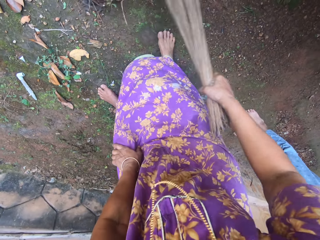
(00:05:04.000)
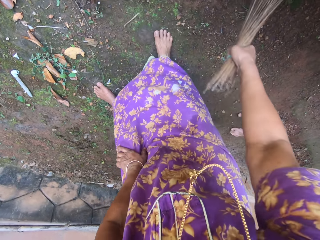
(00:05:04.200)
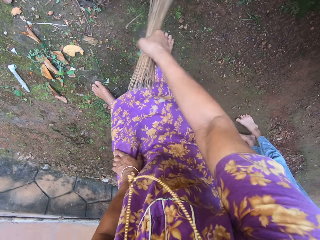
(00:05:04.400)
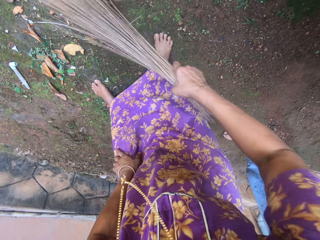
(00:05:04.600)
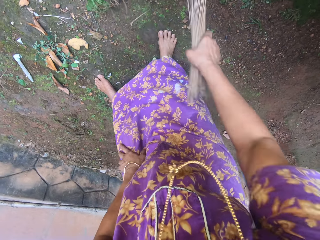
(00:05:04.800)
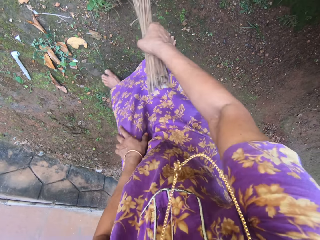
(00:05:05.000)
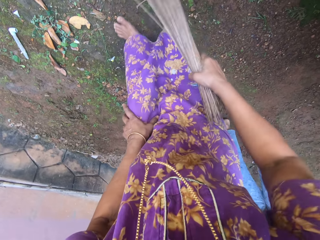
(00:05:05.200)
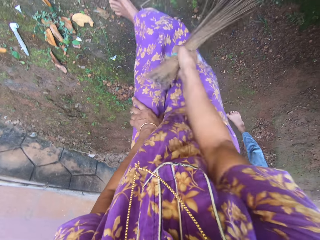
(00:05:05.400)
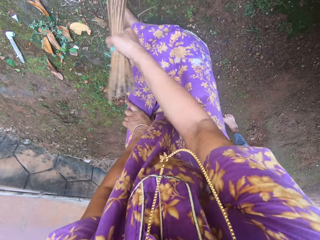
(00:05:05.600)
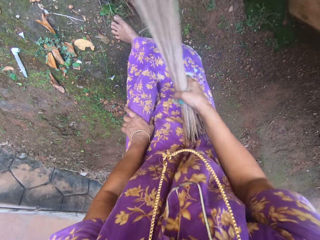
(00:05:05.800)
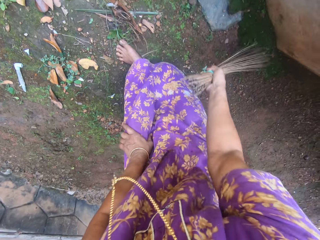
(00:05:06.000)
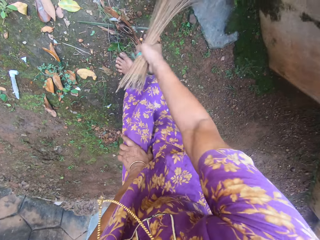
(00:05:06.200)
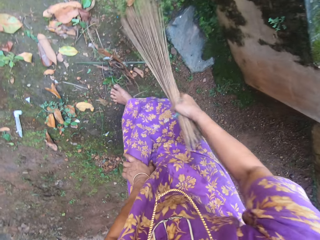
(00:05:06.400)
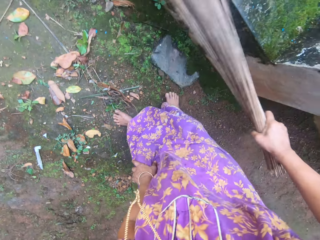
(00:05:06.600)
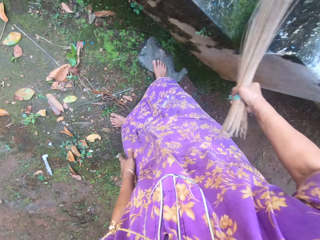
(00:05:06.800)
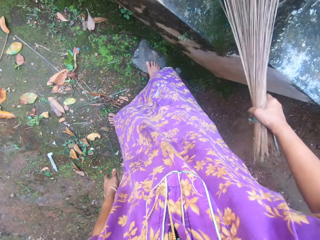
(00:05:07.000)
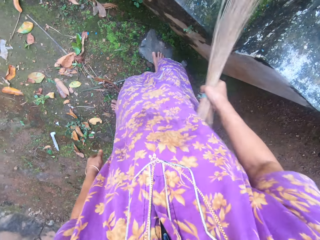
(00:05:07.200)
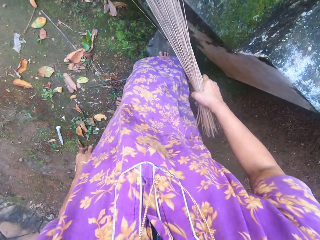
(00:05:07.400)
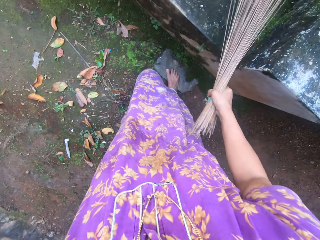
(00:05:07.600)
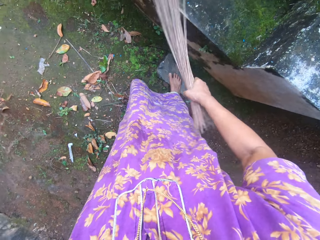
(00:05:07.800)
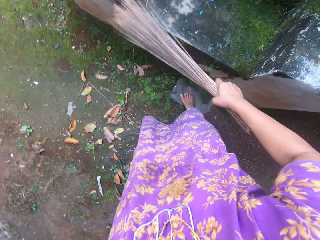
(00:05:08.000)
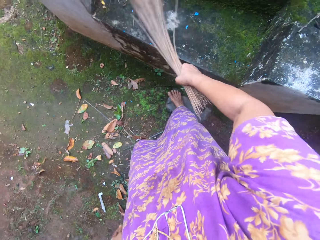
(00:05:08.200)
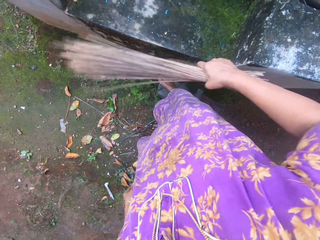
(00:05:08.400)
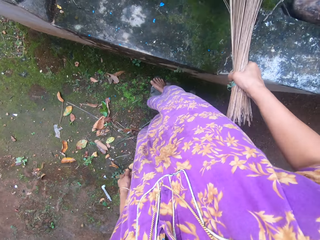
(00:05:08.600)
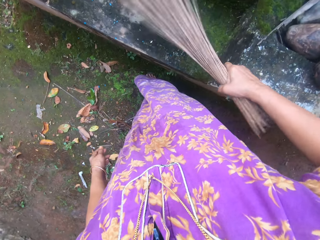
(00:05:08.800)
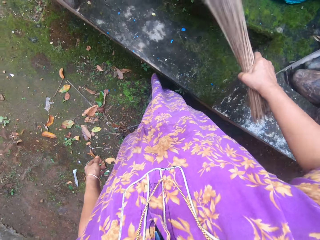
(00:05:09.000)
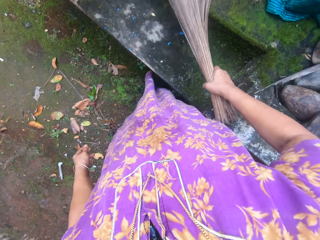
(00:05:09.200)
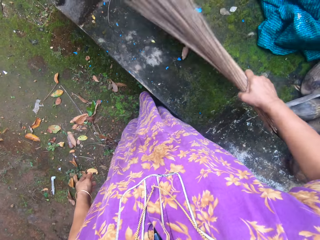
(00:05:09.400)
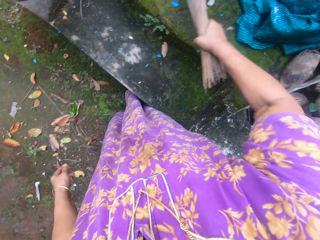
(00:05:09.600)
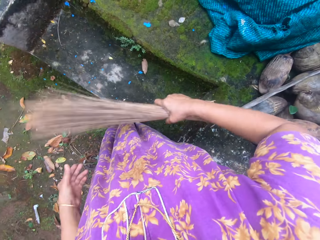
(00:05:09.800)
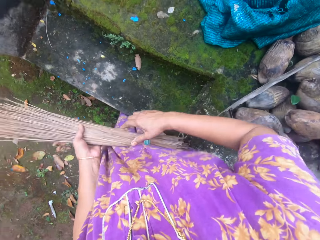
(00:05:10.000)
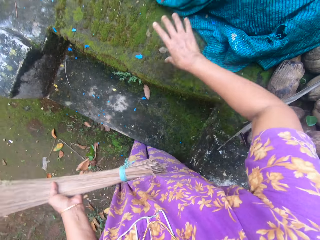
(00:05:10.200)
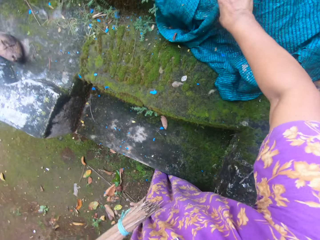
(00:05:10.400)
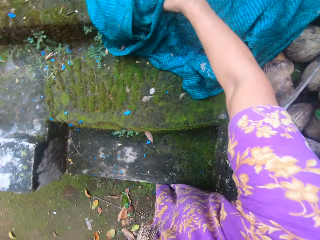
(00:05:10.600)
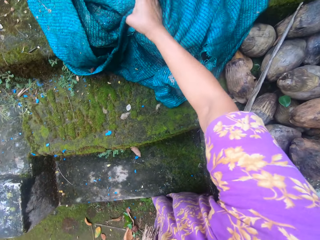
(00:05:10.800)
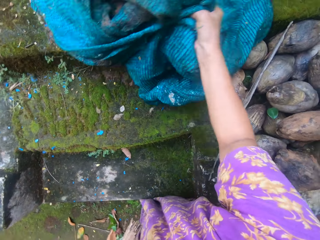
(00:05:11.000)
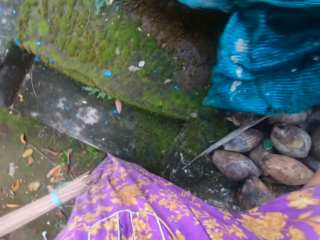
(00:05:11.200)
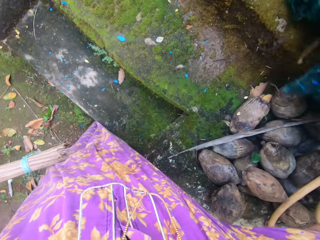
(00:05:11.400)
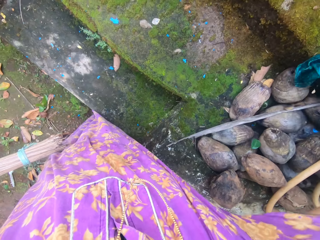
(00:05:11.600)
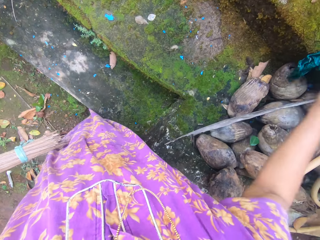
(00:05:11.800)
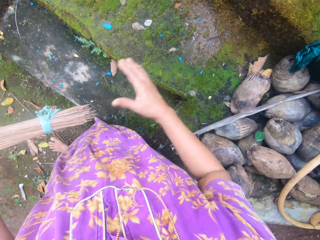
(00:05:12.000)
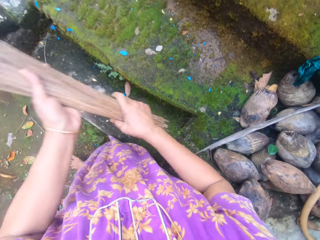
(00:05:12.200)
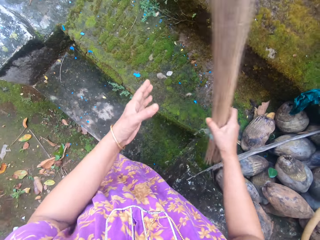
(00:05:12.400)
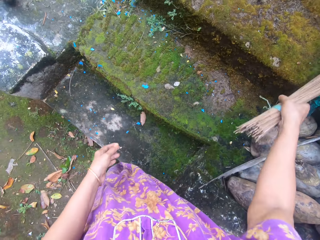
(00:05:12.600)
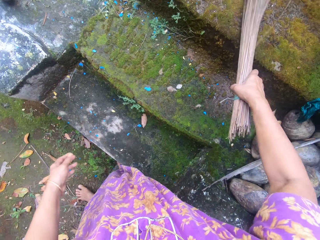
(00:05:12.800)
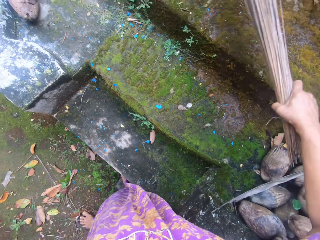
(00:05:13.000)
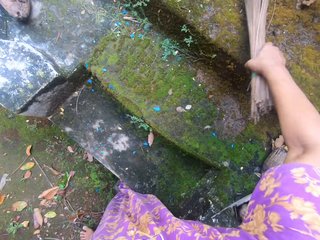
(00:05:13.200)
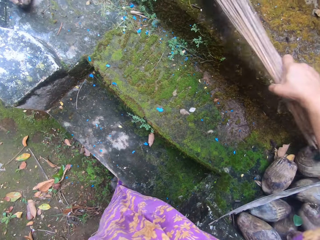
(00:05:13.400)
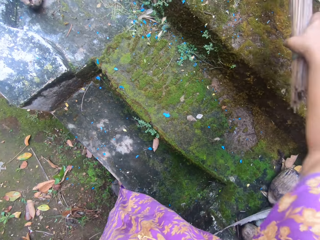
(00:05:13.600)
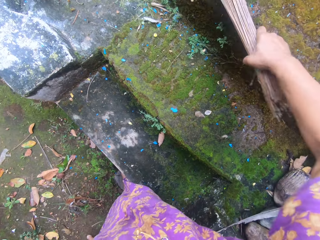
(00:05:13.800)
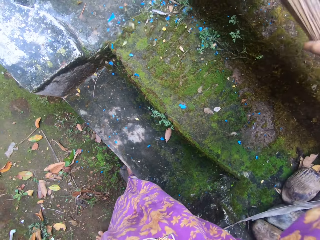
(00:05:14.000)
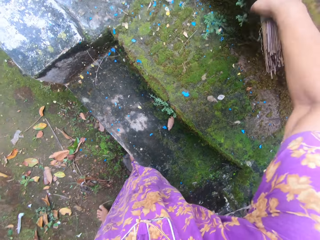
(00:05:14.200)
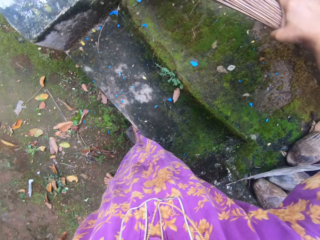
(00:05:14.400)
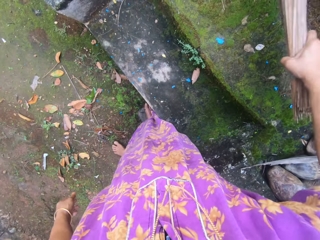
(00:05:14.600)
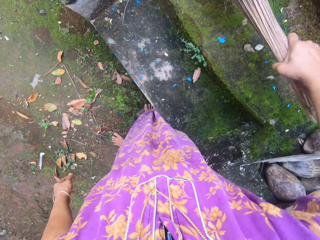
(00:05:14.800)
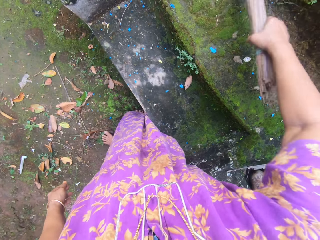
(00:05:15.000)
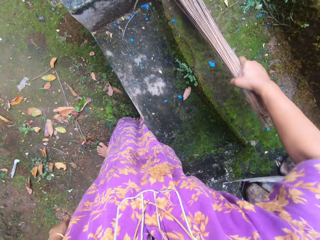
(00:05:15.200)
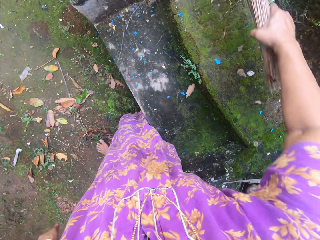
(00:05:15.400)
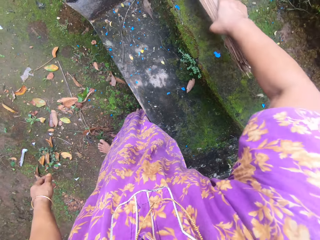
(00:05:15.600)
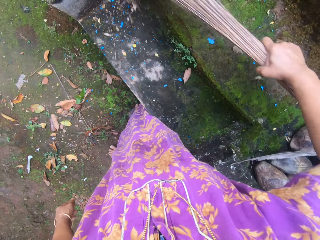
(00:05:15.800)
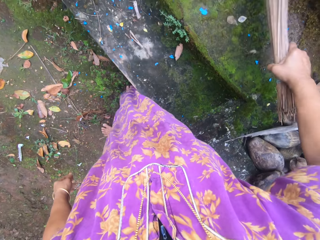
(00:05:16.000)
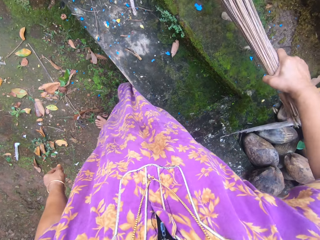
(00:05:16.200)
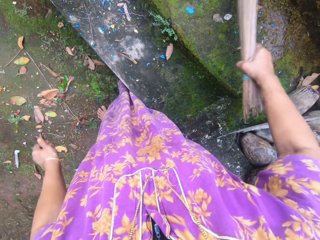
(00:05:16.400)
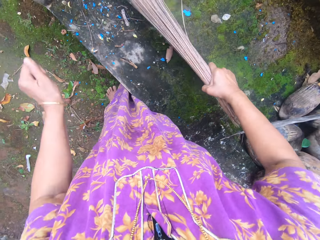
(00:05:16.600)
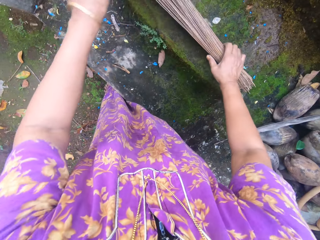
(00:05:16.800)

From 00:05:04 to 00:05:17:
The camera wearer sweeps the ground. They sweep the staircase. They touch the cloth, pick up the cloth, and keep the cloth. They hold the broom. They sweep the staircase.

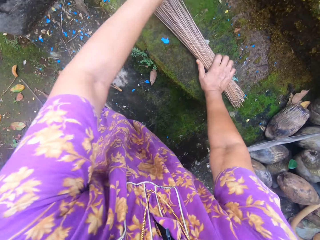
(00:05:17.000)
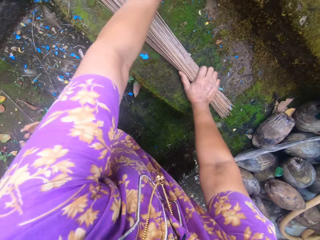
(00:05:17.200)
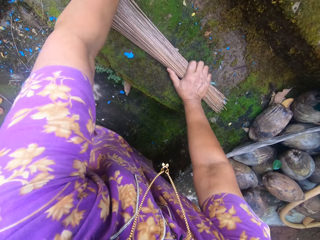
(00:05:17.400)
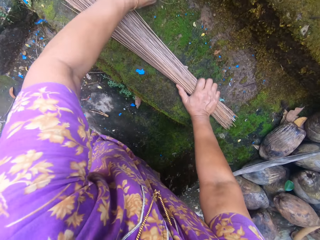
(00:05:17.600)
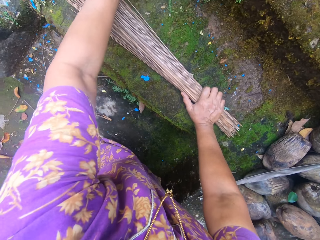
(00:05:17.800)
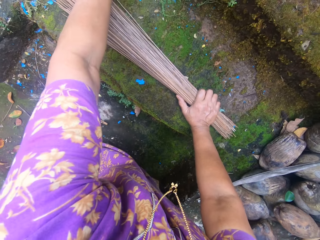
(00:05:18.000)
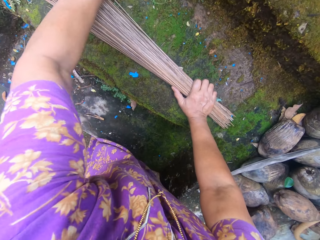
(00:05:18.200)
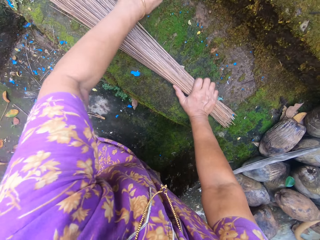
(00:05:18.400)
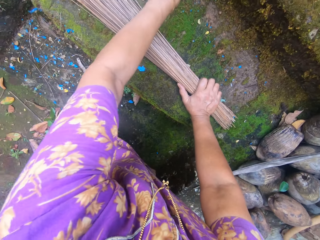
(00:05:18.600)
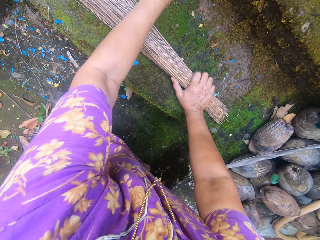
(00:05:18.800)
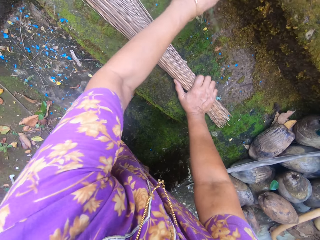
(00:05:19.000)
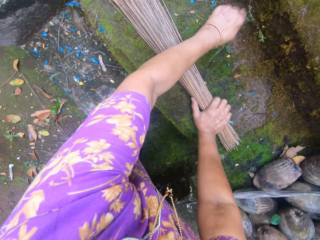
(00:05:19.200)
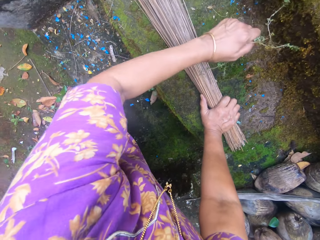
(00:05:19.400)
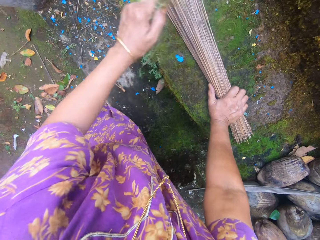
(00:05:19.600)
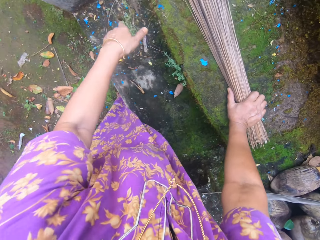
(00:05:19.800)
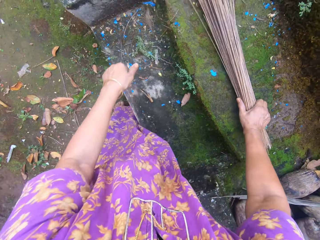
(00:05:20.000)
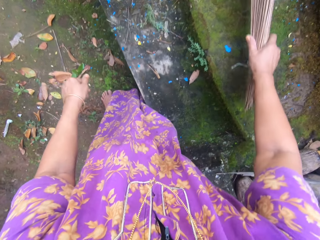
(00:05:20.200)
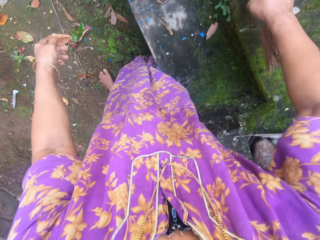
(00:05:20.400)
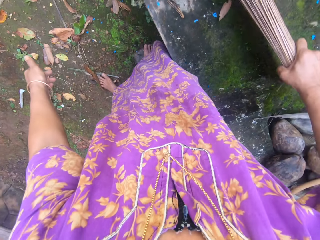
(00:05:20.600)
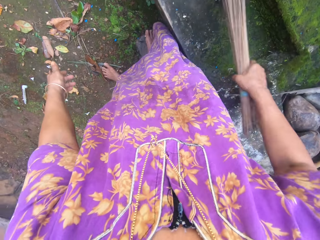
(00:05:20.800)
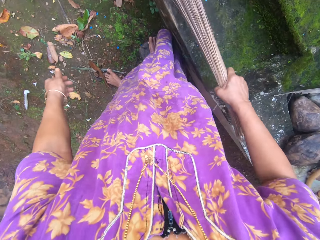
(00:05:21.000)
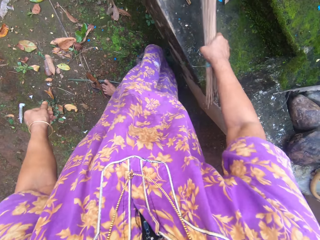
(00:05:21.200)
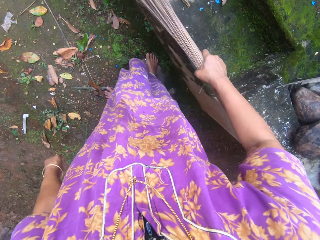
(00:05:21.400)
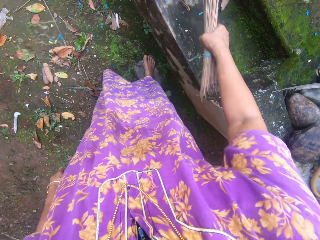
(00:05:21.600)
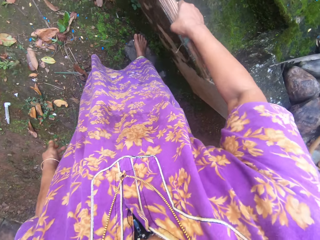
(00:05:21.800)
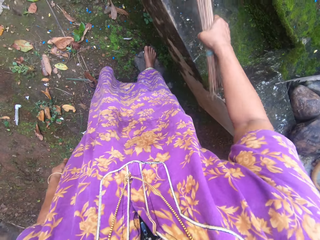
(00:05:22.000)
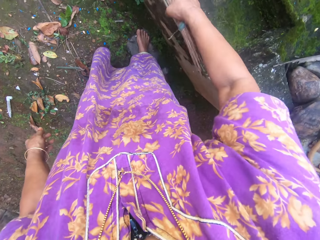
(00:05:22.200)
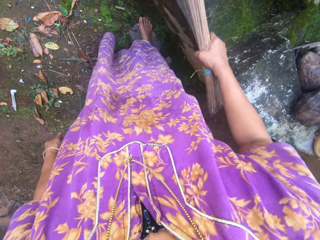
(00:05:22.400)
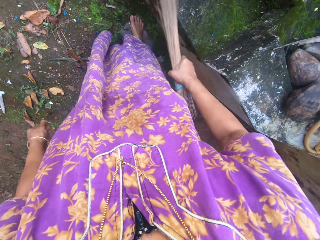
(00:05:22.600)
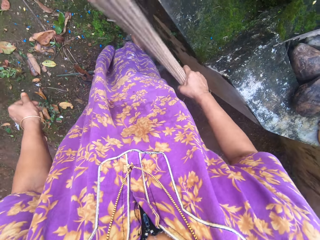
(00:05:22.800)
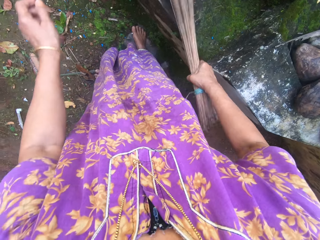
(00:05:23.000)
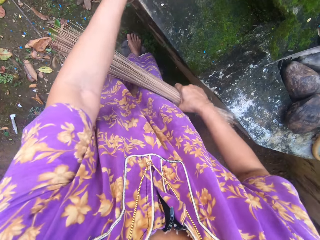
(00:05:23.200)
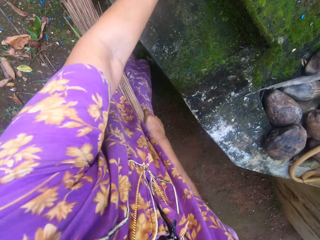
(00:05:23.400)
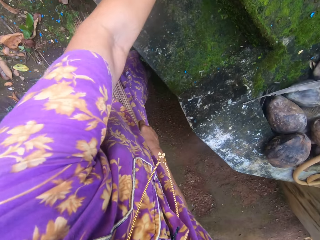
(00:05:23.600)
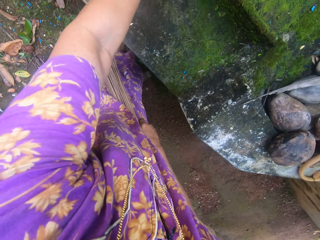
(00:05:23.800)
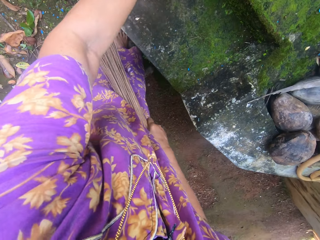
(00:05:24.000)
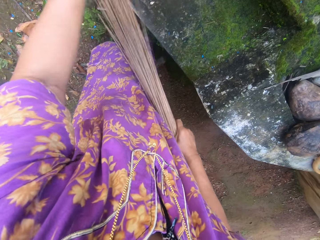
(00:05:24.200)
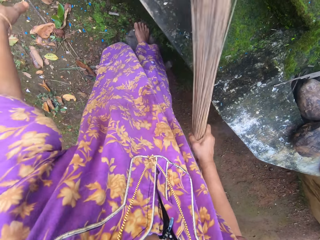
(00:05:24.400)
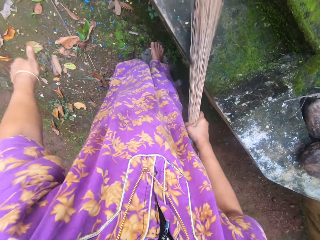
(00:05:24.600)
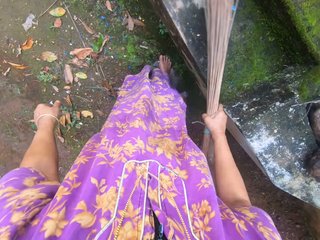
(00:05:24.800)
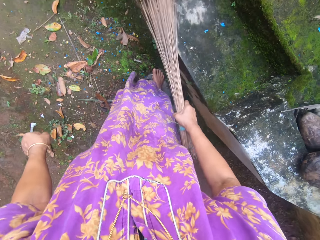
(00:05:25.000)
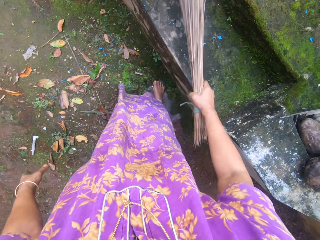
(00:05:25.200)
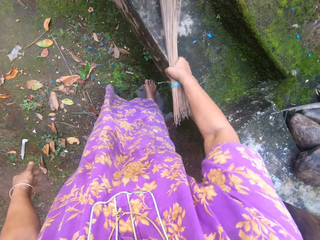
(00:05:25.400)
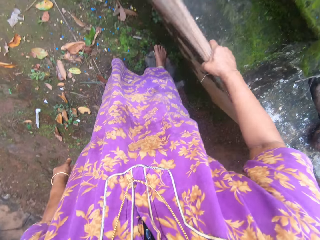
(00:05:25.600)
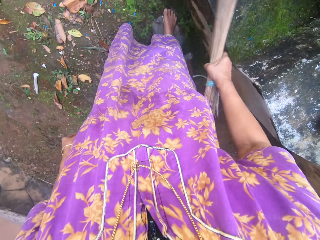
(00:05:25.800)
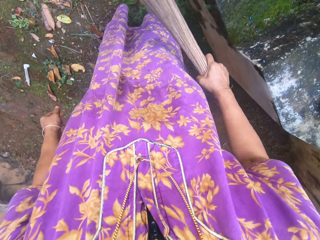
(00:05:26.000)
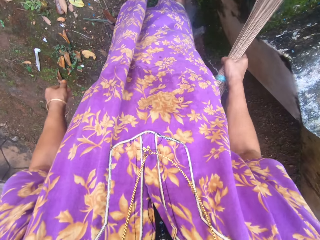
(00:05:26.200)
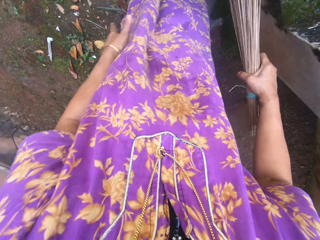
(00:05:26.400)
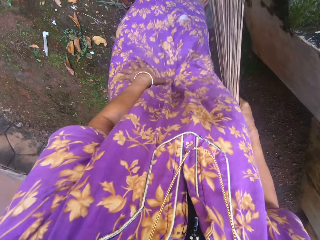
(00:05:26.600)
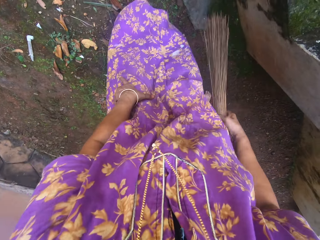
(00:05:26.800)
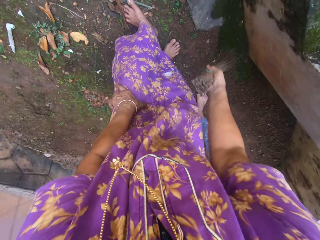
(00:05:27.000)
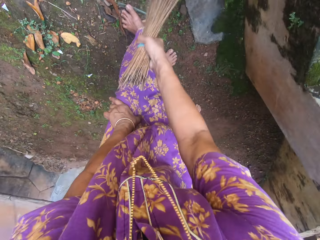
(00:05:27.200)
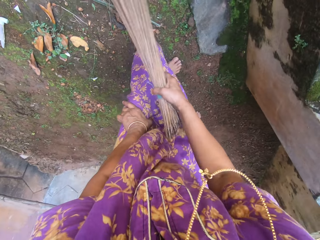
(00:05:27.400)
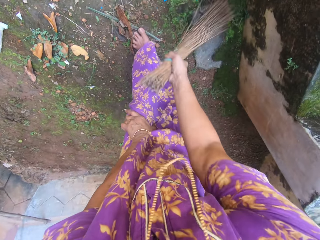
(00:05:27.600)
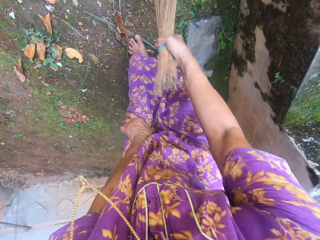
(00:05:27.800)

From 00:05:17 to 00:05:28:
The camera wearer removes weeds. They sweep the compound. They remove weeds. They sweep the compound.
